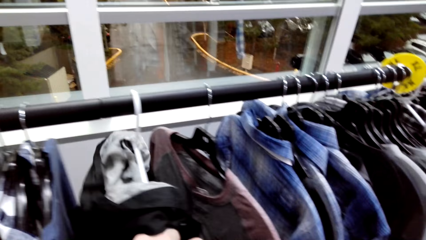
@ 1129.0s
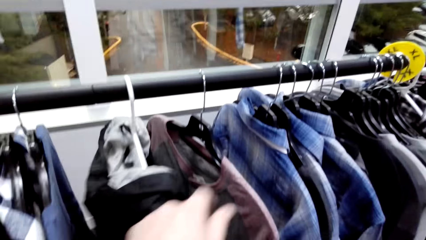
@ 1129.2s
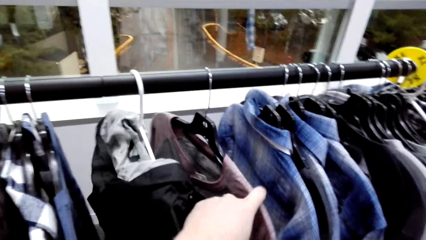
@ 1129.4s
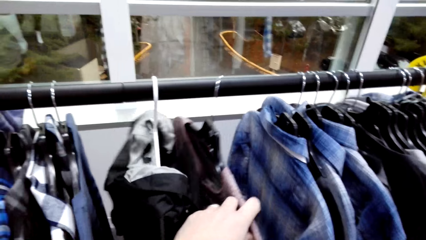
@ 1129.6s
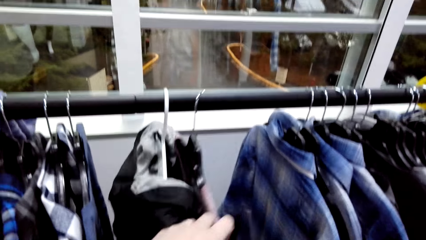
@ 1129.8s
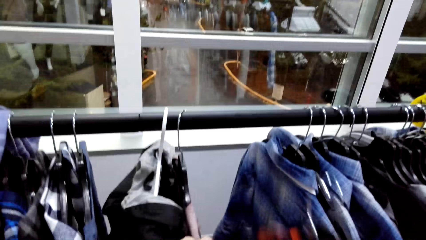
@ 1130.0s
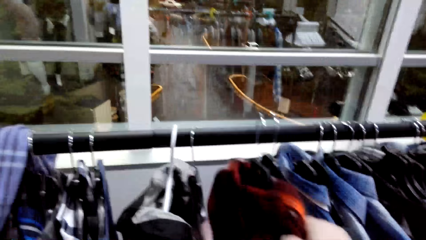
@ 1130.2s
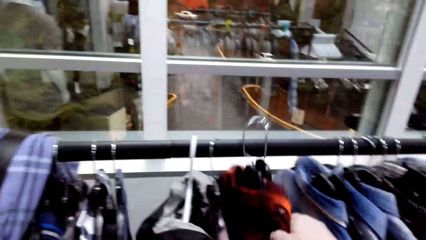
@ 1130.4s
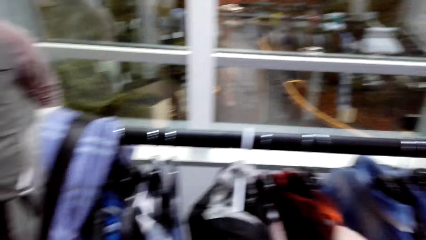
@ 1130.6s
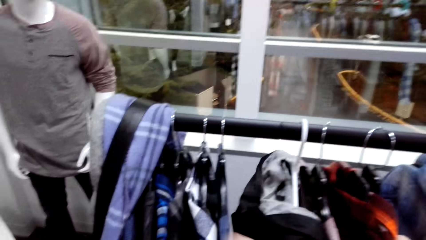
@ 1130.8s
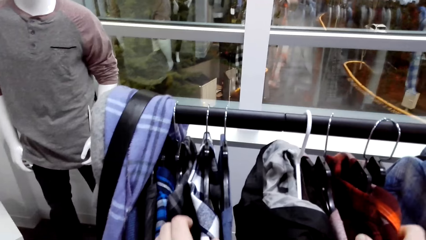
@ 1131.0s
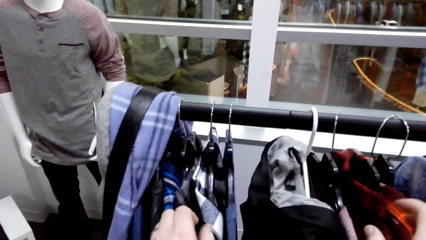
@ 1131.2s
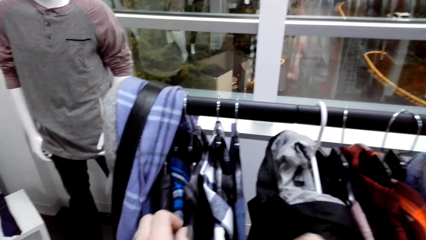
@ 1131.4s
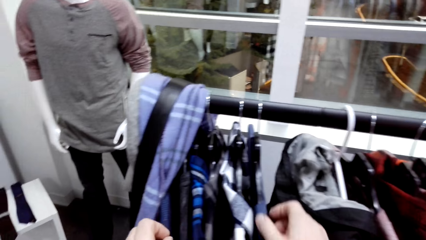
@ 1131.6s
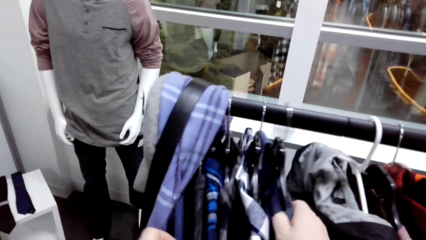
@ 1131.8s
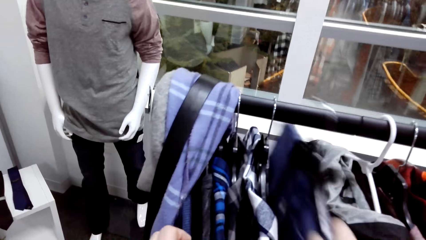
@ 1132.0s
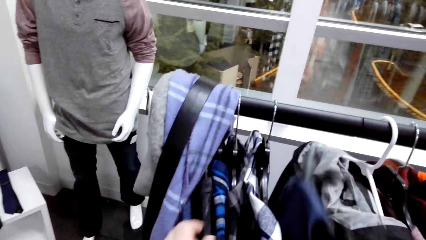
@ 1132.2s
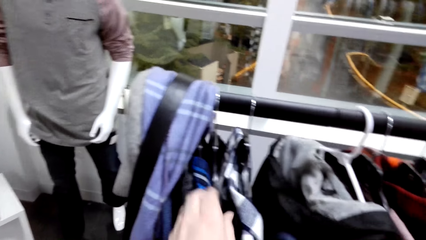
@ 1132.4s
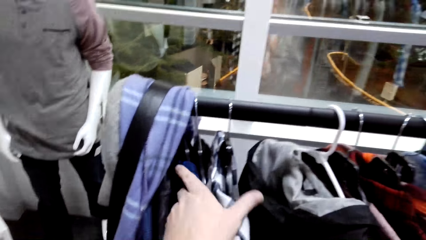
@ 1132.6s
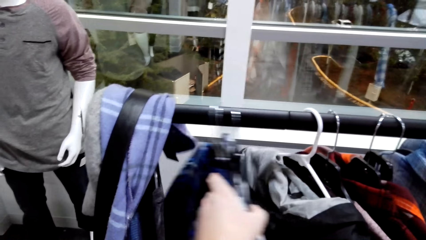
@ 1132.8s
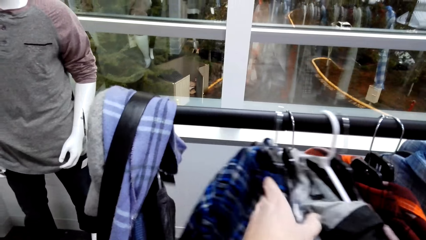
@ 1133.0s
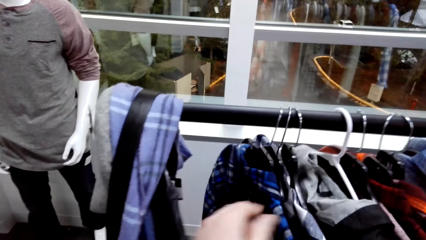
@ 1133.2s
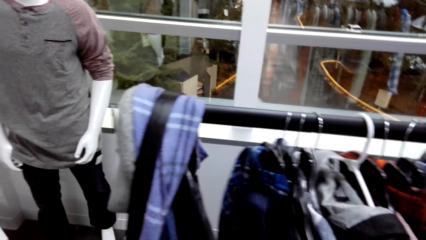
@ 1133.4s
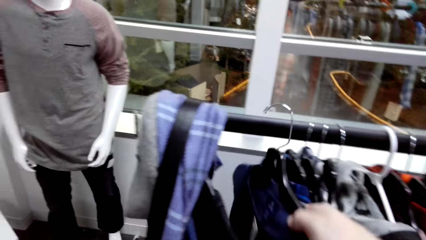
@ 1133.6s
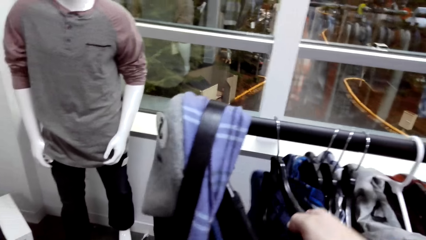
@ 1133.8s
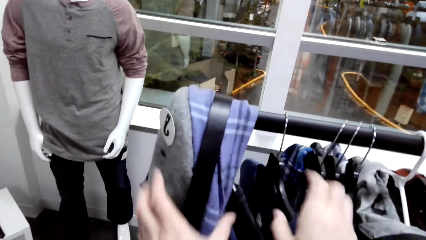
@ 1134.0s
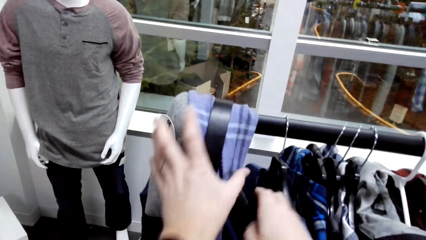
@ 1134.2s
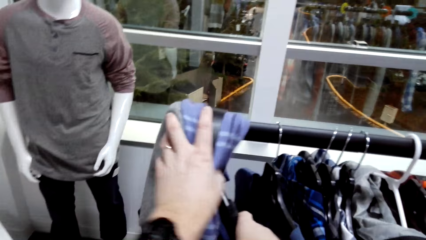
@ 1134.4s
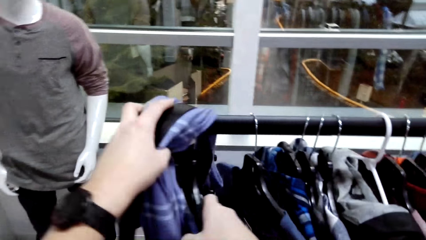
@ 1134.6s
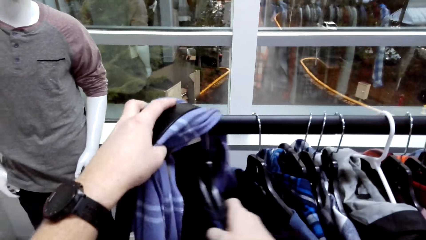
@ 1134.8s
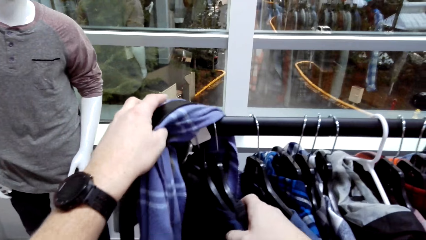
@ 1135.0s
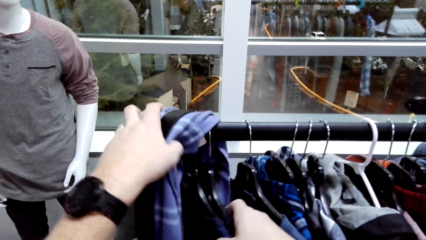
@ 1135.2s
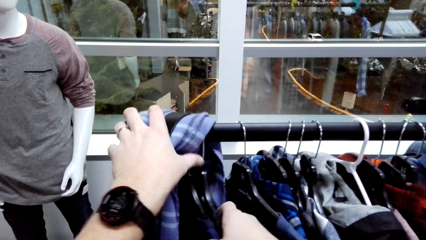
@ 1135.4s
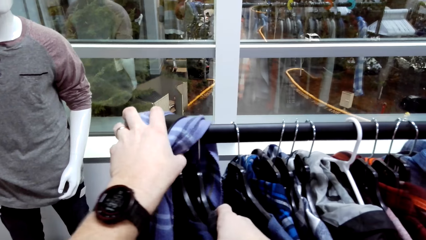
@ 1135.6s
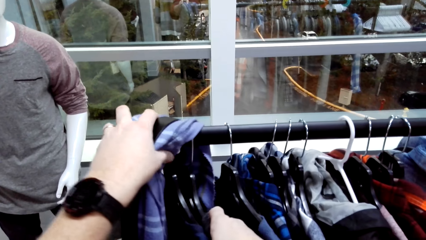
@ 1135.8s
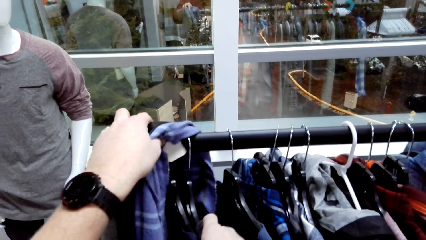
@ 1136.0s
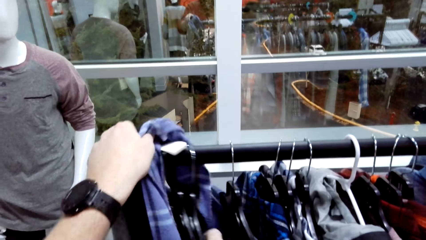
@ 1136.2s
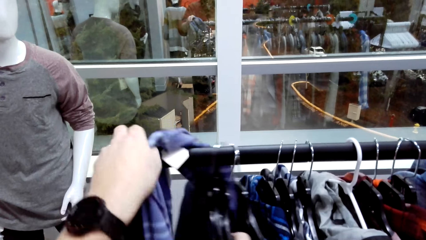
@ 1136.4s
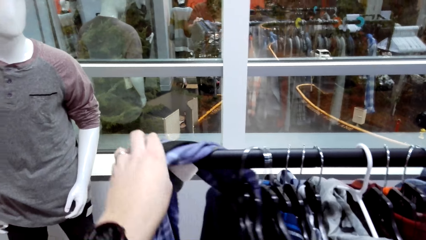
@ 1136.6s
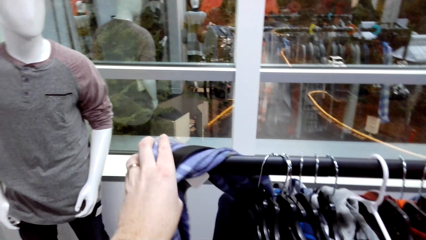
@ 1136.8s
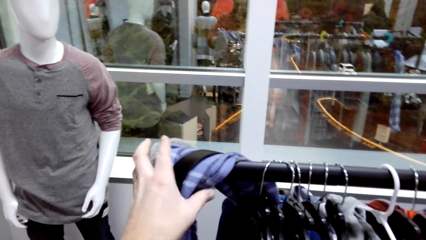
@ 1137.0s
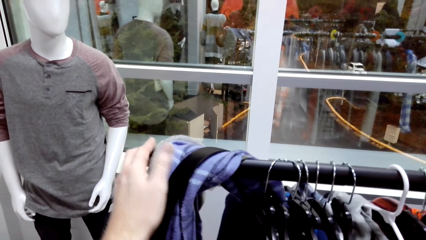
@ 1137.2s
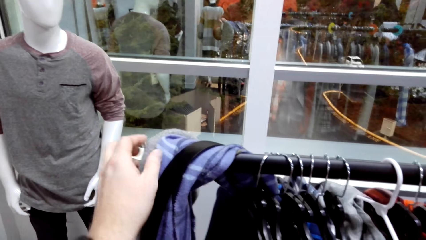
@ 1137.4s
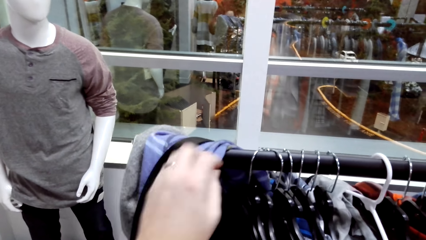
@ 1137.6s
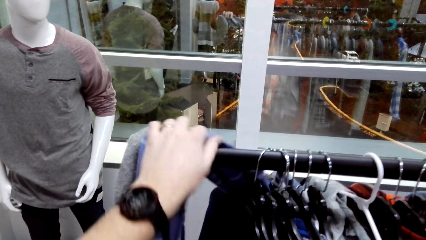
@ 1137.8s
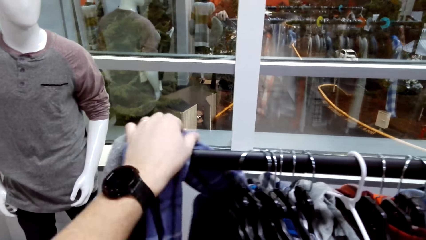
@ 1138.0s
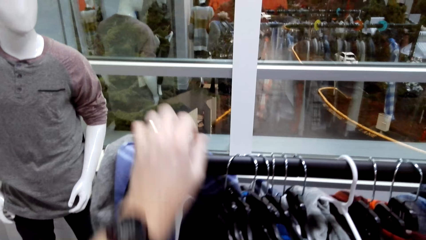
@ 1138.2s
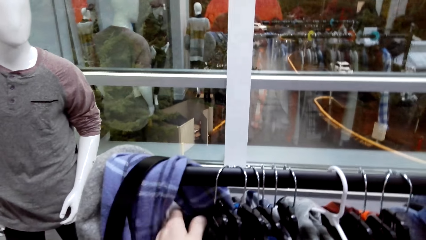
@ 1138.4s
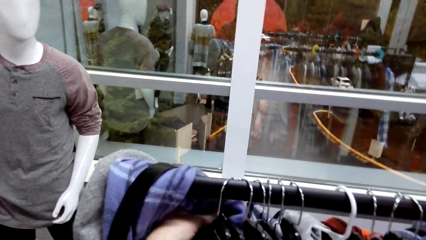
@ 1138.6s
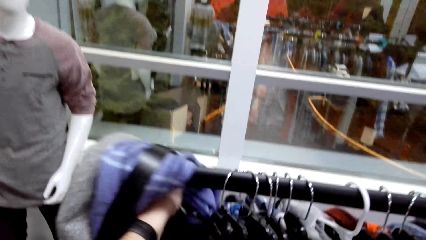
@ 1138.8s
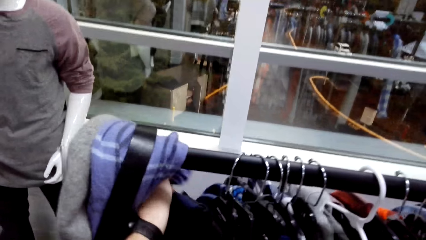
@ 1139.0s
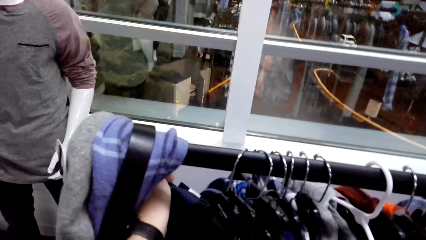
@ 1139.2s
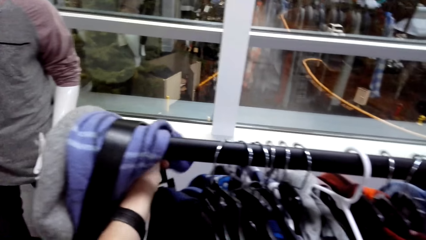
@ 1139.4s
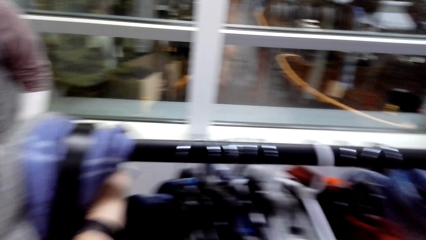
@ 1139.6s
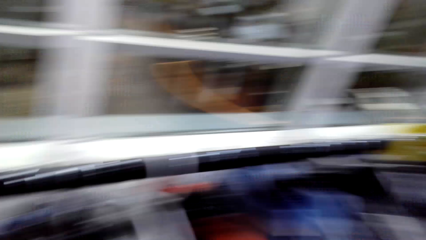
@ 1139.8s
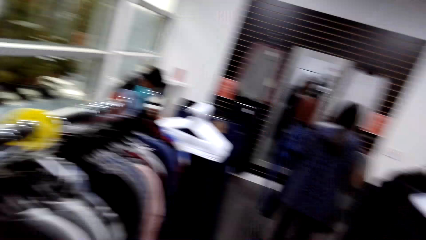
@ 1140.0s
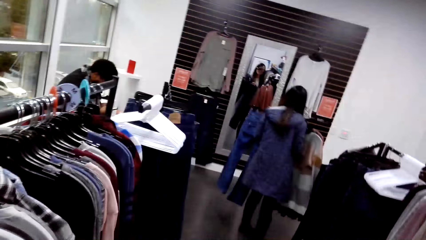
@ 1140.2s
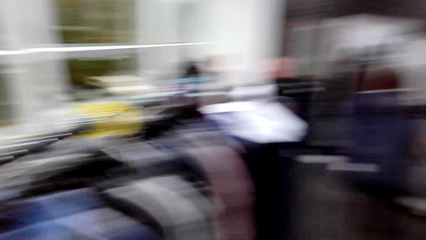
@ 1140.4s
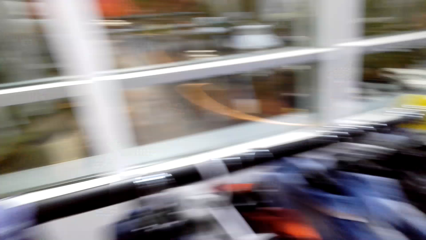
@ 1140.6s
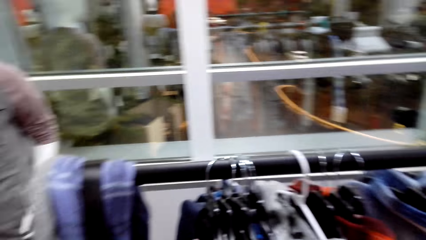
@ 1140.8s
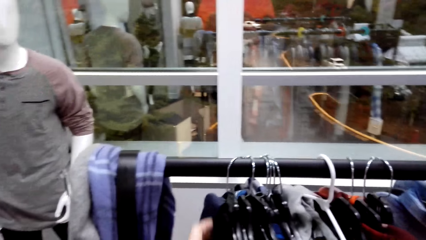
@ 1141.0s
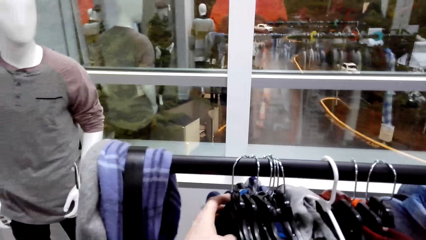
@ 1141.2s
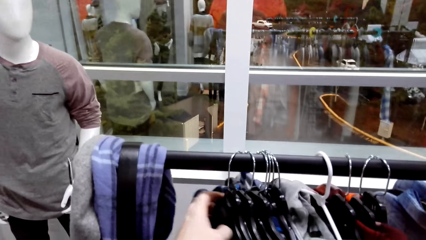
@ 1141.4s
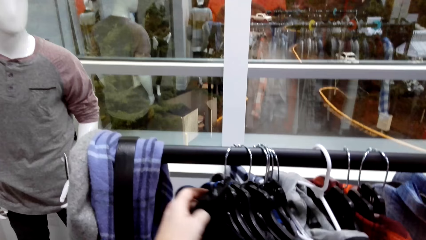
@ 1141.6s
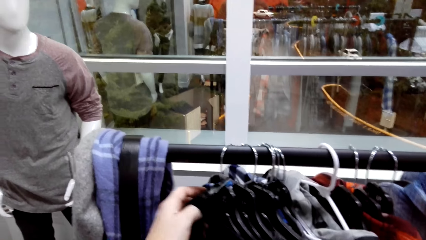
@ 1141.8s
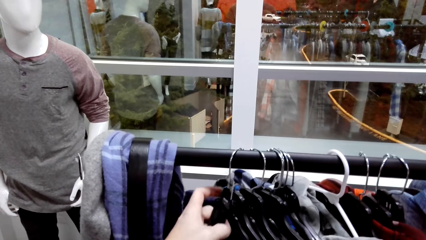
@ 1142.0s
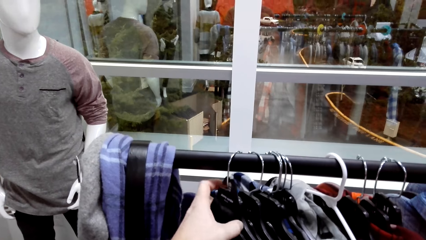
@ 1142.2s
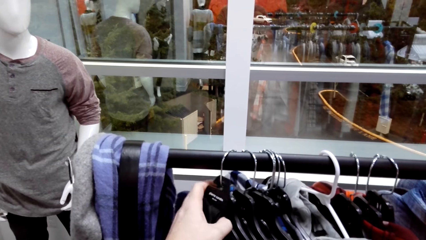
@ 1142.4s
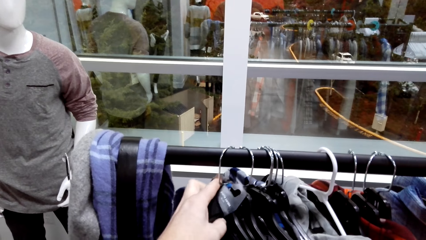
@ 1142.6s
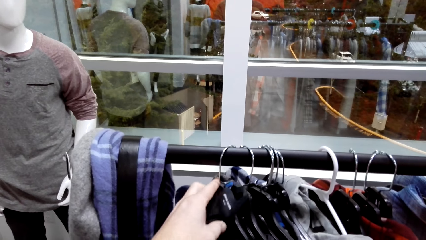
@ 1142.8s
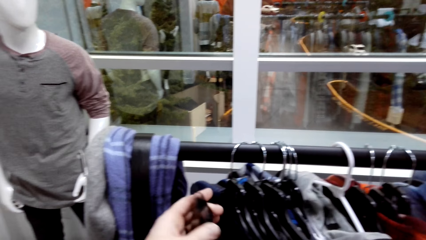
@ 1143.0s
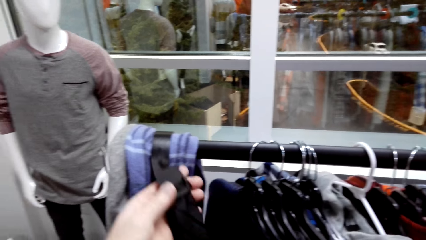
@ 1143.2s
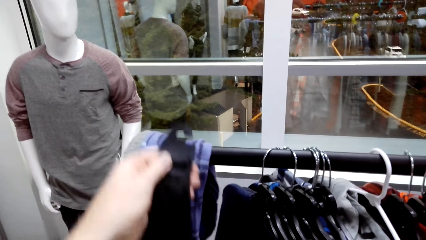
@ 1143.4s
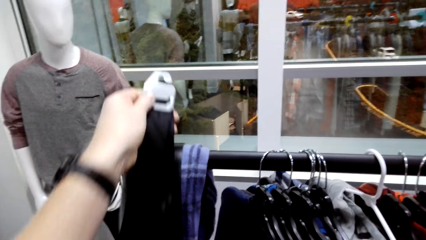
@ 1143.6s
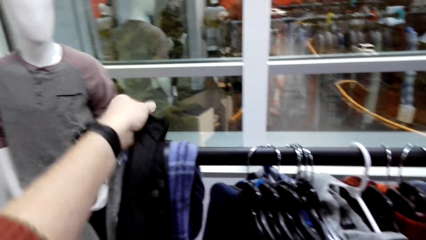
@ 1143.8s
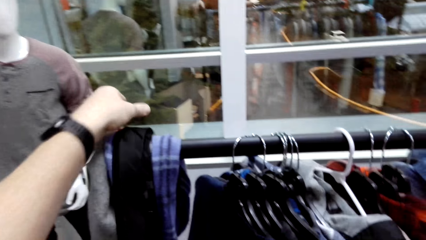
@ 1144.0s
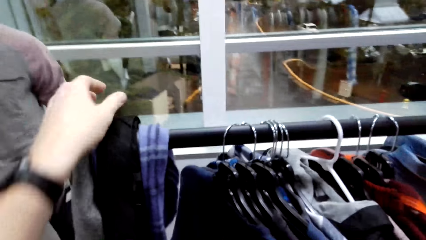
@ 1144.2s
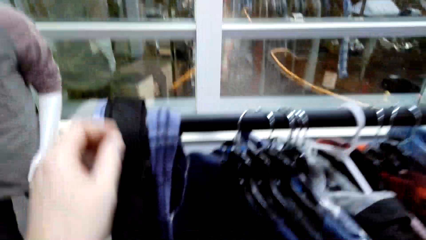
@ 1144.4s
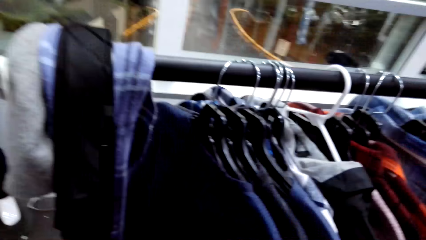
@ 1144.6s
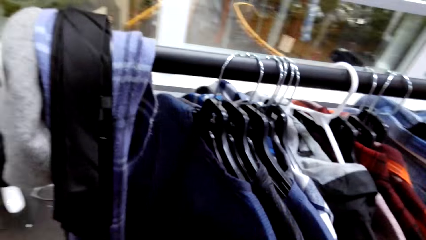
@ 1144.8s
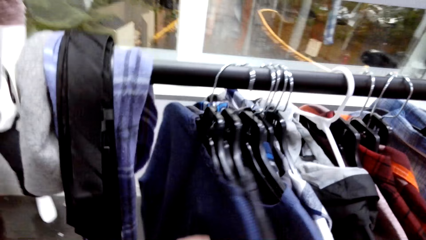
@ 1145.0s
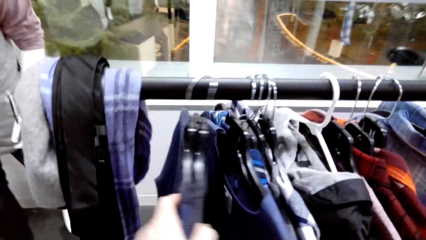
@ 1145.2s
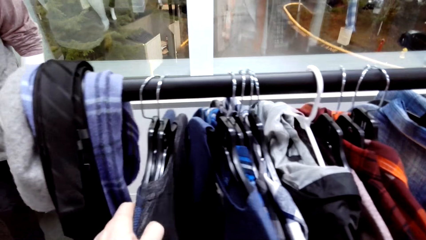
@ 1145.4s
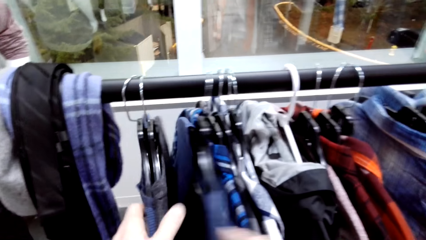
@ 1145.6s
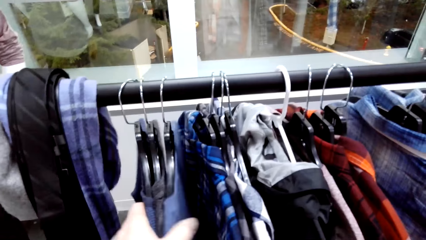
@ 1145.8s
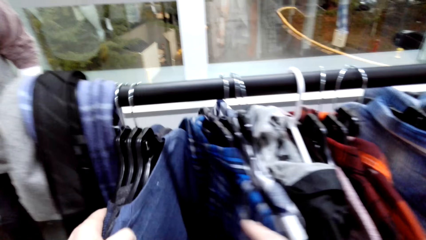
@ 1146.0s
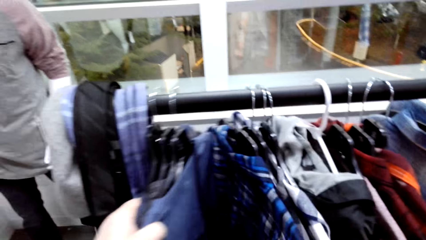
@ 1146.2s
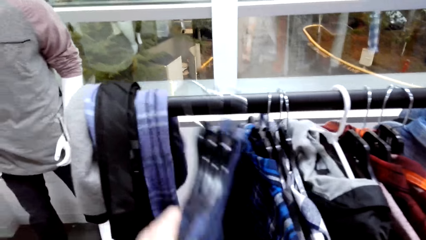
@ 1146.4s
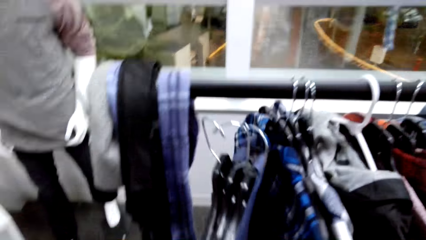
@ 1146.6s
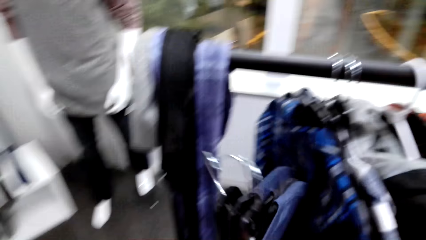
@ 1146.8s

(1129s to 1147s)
The camera wearer moves the shirts. They hang the shirt on the hanger. They unhang the shirt on the hanger. They move the shirts. They hang the shirt on the hanger. They move the shirts on the hanger. They move the tie from the shirt. They put the tie on the hanger rack. They unhang the shirts.
